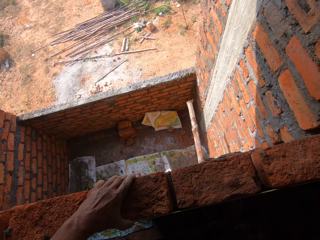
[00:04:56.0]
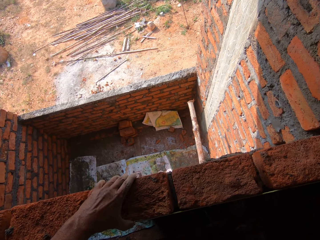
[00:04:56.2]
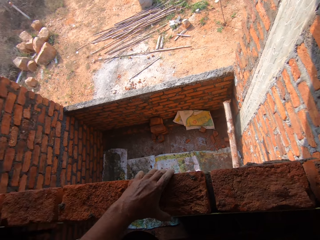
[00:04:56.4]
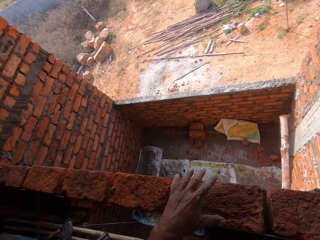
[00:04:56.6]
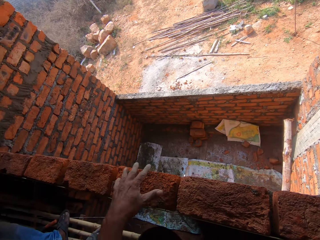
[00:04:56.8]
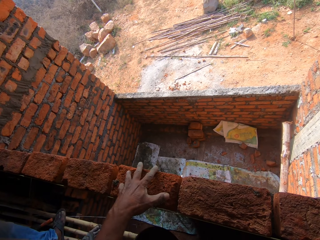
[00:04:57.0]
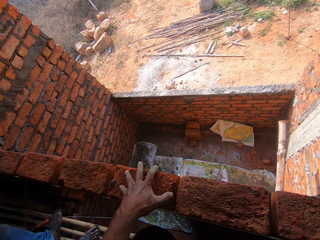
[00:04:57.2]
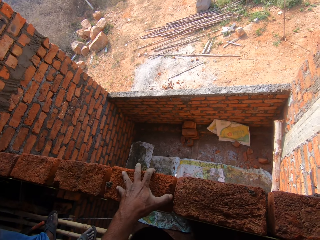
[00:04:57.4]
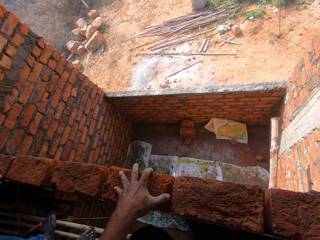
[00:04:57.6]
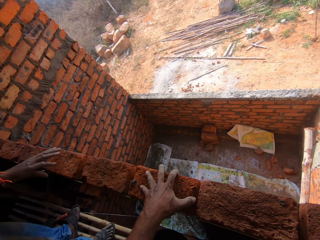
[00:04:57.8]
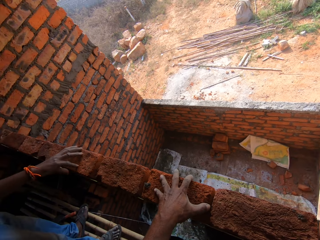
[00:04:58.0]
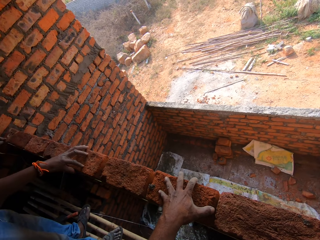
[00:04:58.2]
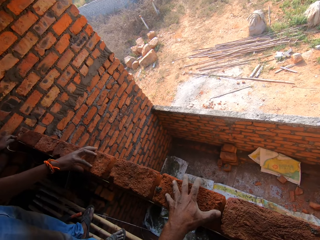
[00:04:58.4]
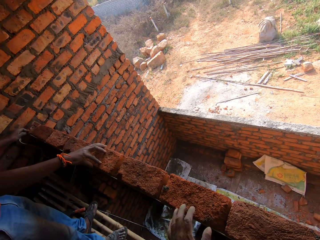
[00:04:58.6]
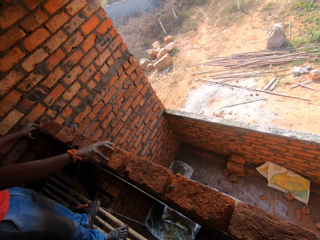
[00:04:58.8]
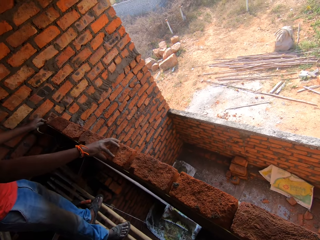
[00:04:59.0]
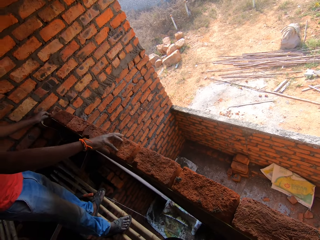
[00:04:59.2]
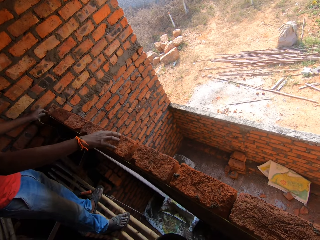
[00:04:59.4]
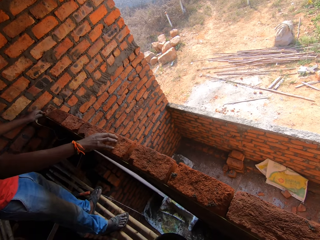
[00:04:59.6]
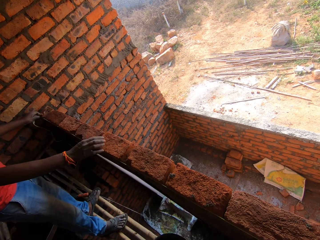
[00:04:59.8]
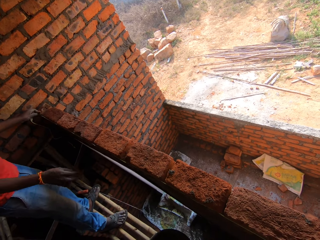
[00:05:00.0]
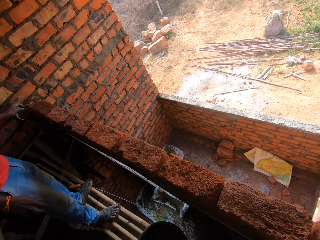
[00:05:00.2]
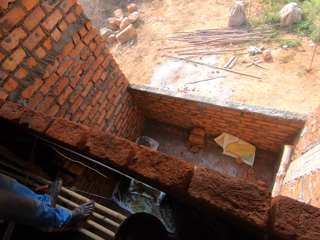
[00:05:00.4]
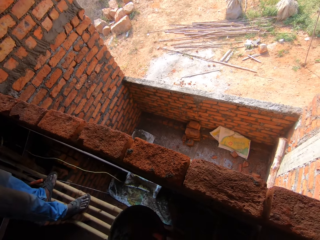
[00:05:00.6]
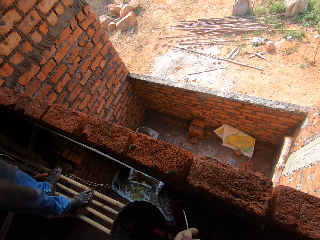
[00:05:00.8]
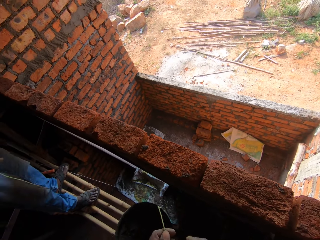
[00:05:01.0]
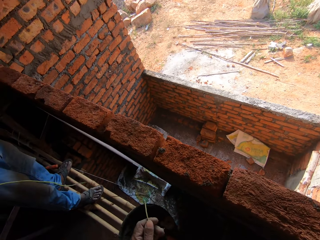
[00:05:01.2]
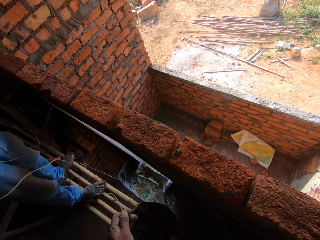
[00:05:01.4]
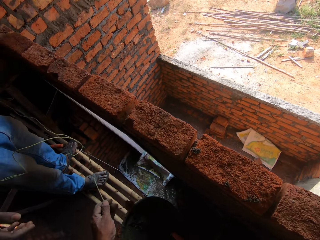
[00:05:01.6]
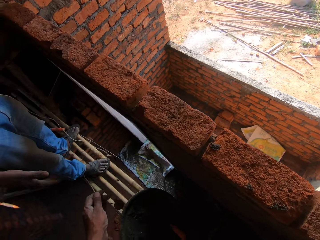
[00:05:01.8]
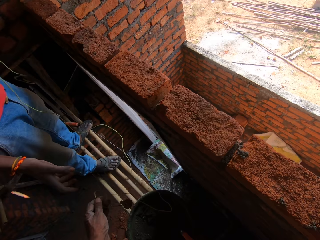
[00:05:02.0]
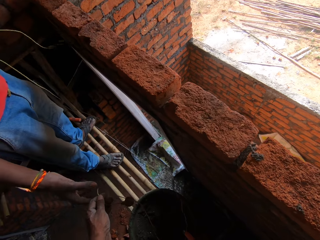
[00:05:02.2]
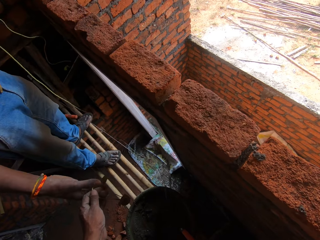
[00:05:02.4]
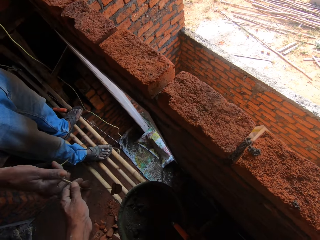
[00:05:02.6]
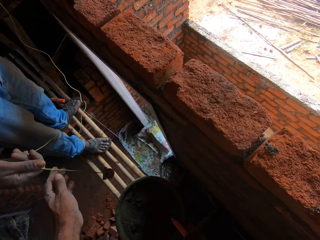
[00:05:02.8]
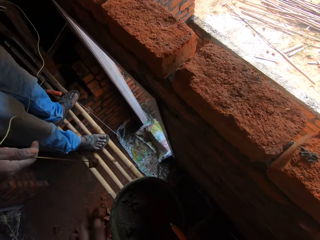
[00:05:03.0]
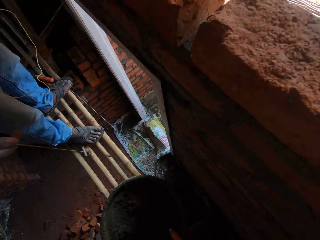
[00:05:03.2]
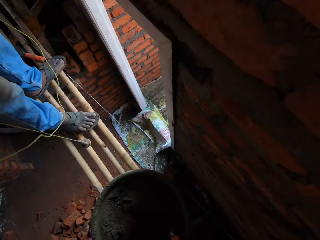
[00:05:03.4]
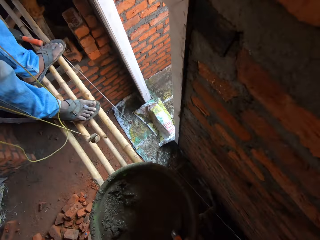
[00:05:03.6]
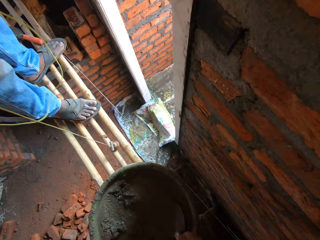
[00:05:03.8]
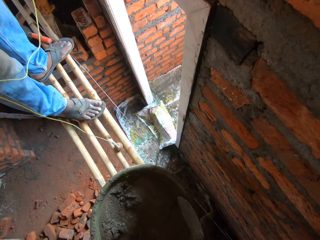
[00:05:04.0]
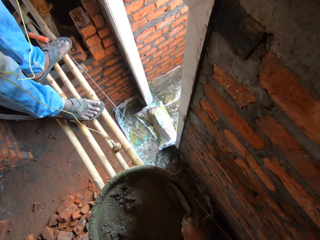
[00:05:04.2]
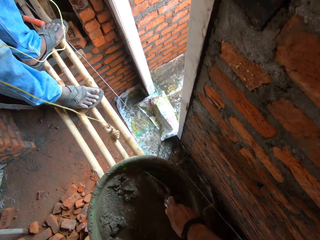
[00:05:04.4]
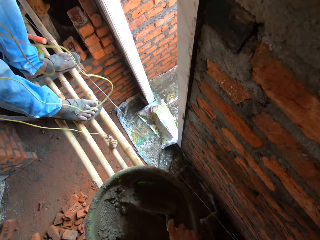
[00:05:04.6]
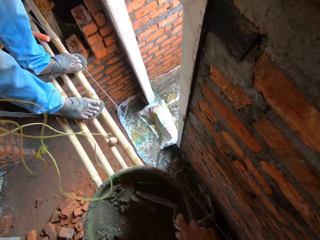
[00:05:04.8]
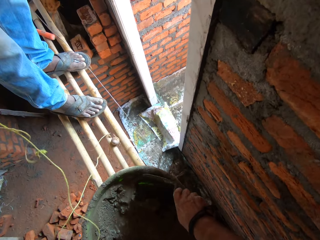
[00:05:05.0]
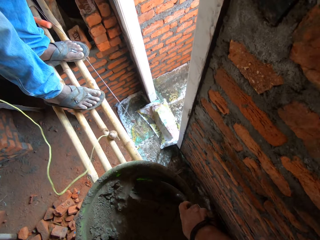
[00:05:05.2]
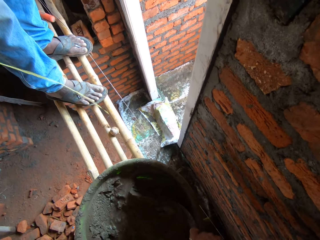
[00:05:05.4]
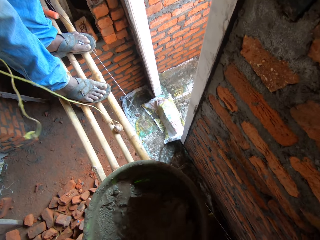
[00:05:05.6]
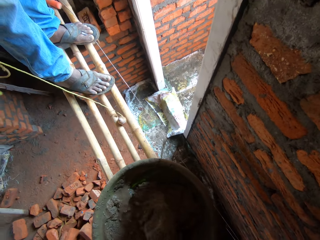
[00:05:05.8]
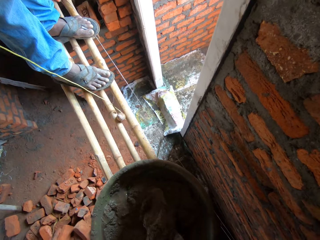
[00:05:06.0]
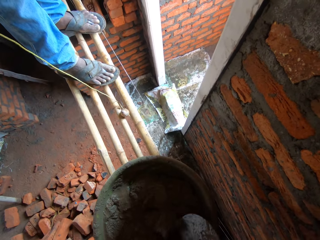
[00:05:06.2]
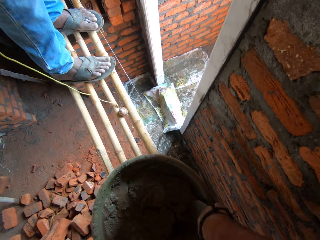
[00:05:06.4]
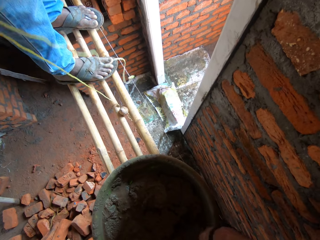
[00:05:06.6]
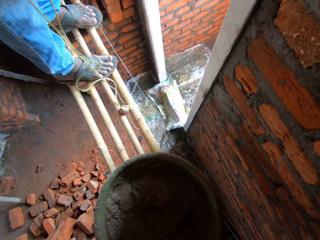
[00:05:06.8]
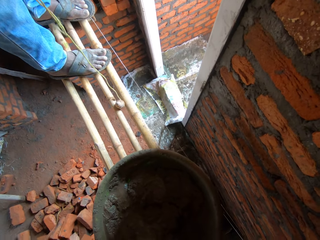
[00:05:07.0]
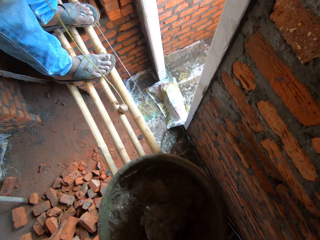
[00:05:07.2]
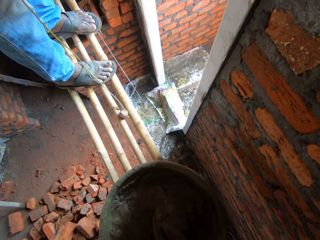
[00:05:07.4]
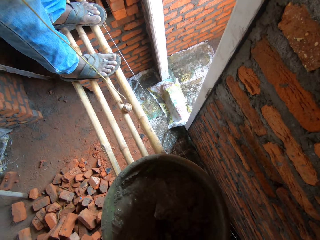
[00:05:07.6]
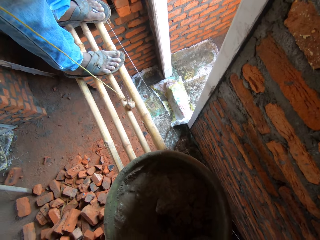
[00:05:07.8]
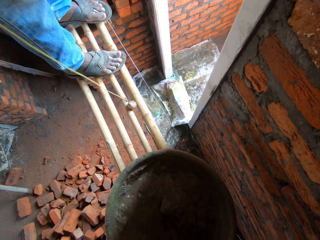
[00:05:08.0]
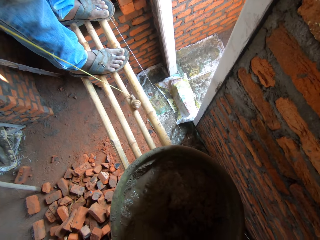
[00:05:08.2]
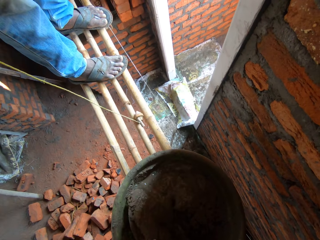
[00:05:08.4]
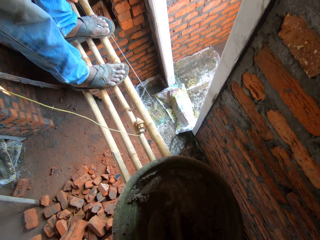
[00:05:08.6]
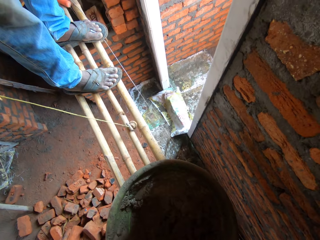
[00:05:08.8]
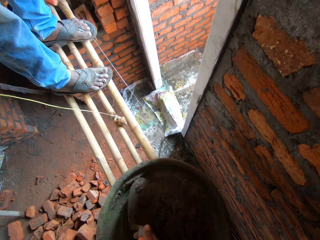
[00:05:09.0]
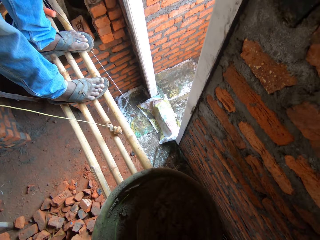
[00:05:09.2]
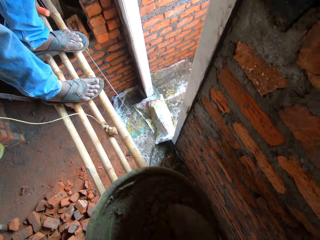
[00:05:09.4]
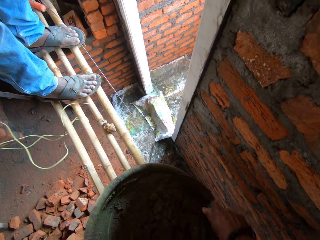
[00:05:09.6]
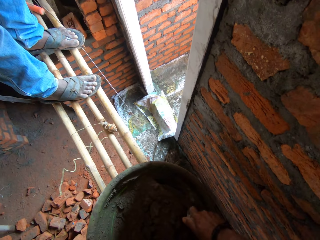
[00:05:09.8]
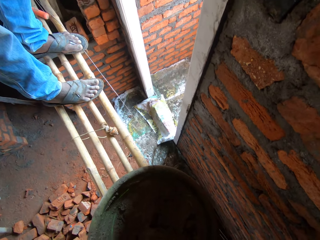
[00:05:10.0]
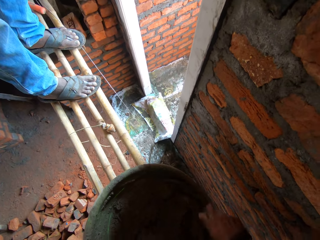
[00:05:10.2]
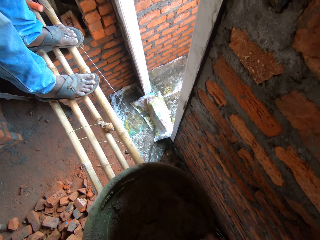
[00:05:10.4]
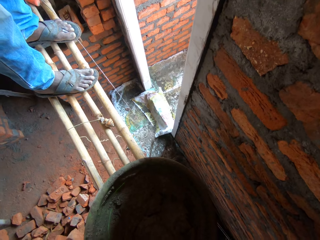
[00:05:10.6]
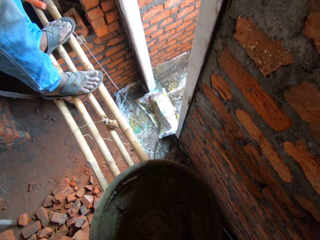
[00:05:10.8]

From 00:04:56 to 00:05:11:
A person adjusts the bricks. The camera wearer gives the plumb bob to the person. They mix cement in a basin with a brick trowel.

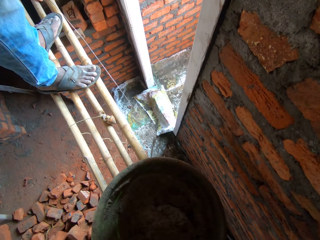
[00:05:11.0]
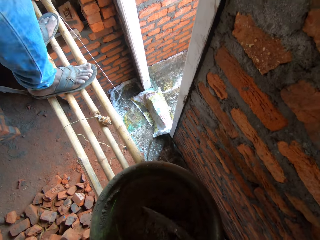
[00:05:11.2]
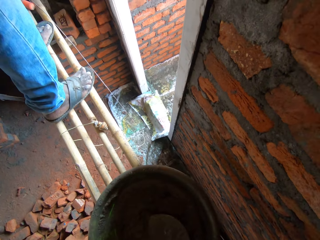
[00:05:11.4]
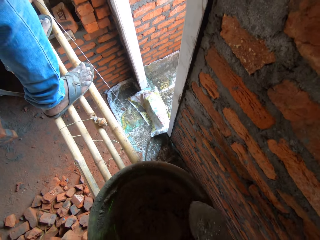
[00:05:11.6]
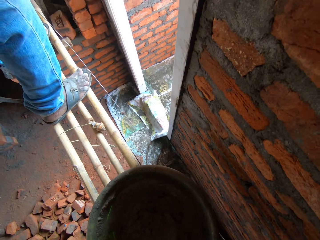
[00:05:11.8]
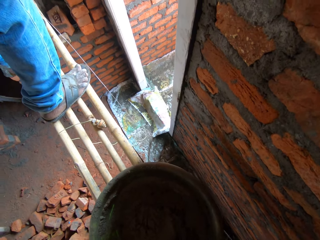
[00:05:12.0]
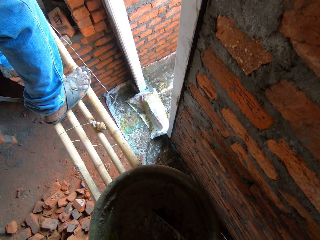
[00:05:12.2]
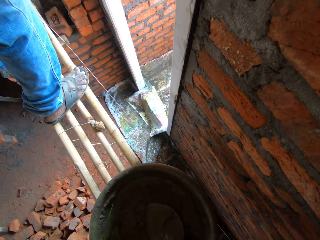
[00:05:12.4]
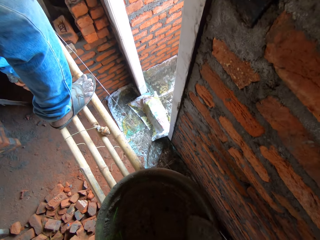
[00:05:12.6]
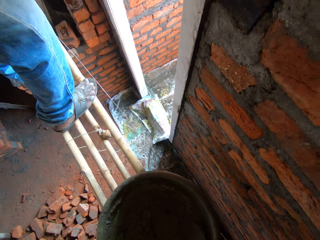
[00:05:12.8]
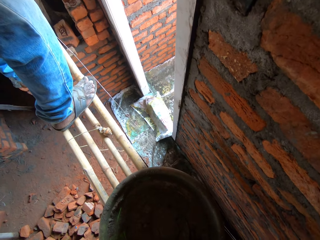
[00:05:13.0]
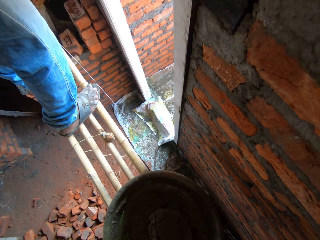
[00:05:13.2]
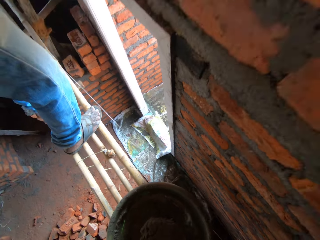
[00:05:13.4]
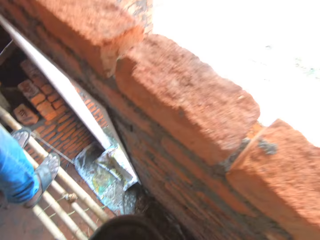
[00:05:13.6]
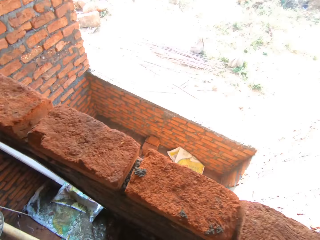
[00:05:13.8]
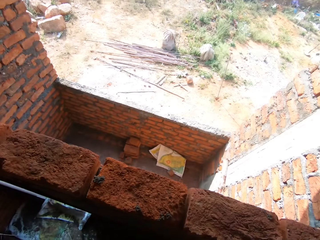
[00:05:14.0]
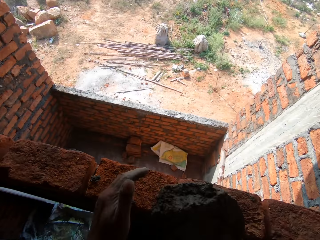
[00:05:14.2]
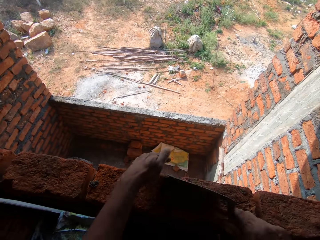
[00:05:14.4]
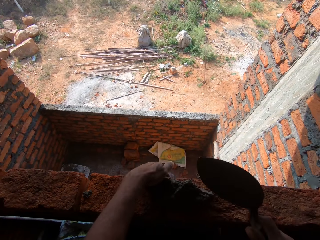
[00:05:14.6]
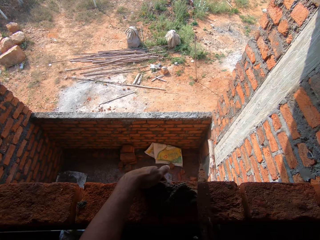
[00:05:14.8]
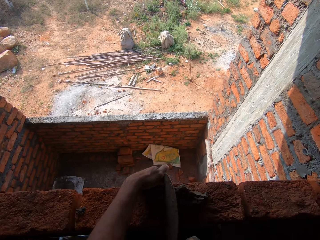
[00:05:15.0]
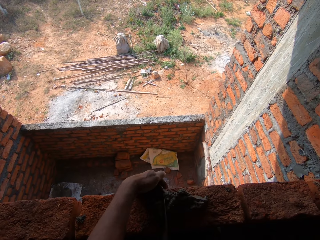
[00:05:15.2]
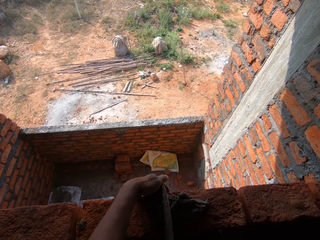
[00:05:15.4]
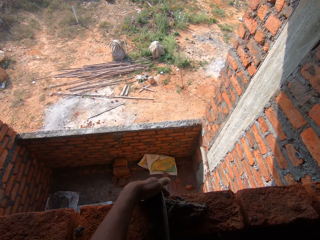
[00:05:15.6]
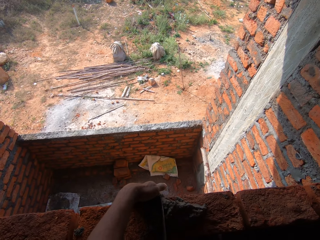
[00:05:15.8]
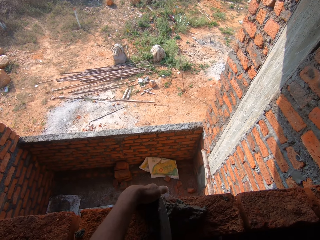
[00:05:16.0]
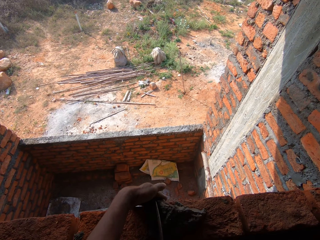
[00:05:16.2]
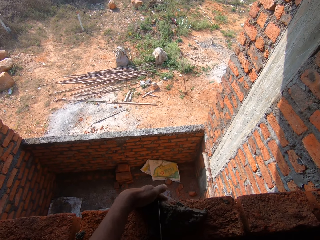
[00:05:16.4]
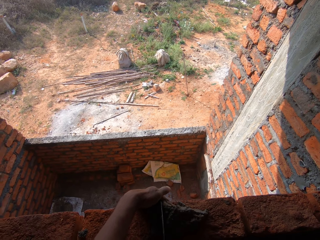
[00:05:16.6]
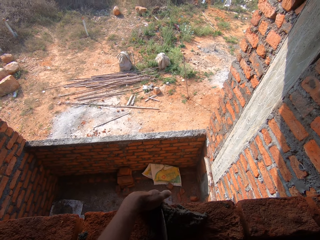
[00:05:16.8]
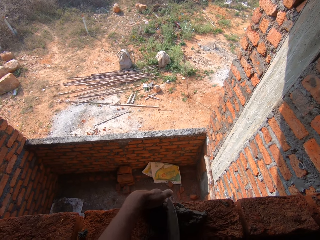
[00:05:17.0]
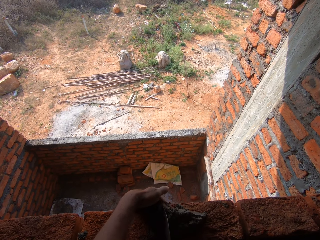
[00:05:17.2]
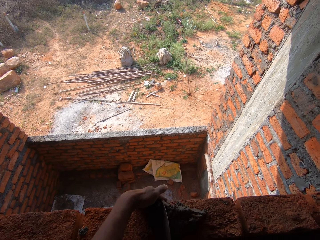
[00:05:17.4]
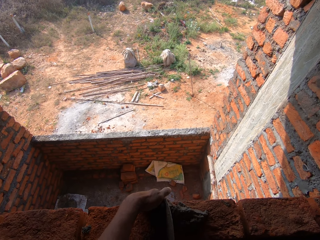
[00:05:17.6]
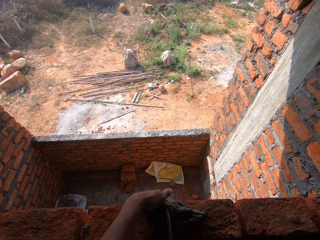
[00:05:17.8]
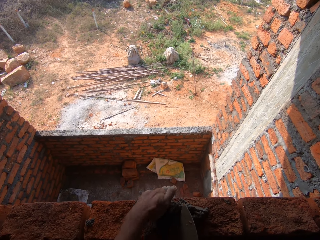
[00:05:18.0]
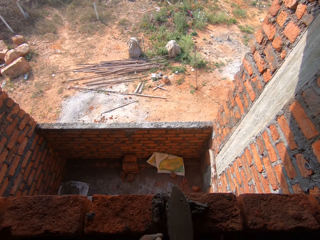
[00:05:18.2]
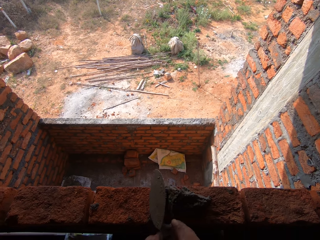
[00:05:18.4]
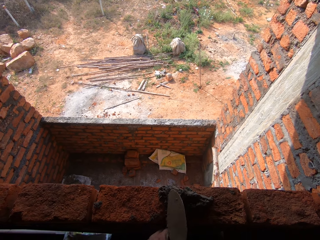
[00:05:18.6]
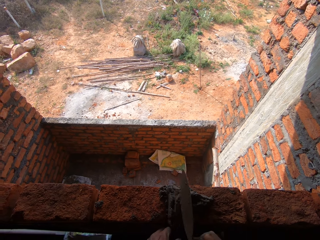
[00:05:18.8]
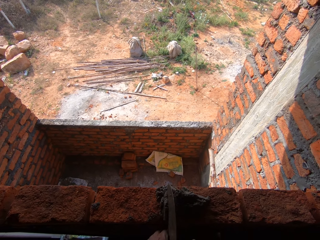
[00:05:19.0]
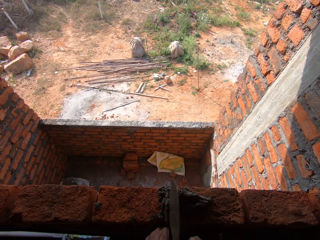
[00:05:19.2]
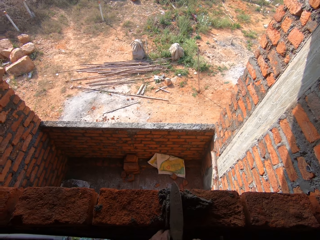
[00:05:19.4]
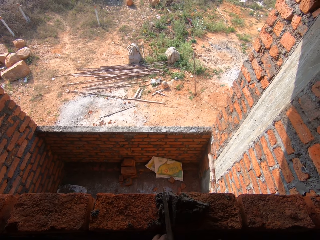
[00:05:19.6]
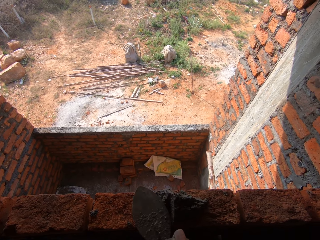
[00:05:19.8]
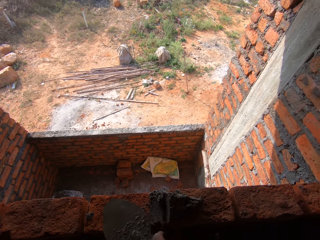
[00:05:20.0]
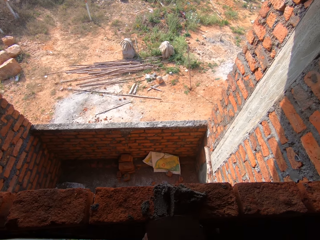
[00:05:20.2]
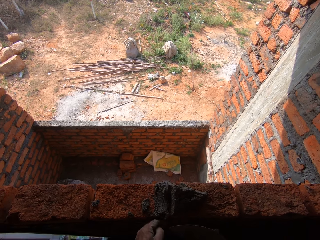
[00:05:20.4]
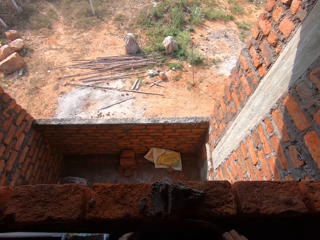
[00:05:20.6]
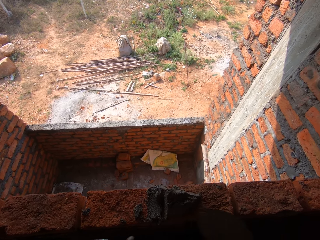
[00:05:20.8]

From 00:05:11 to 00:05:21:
The camera wearer applies the concrete on the brick with a brick trowel.
